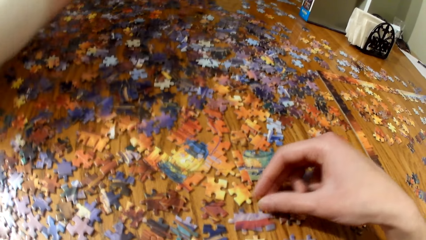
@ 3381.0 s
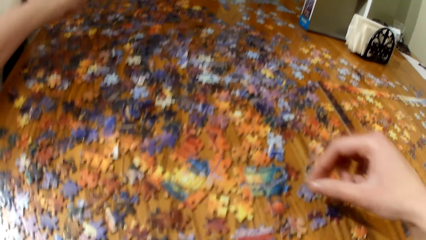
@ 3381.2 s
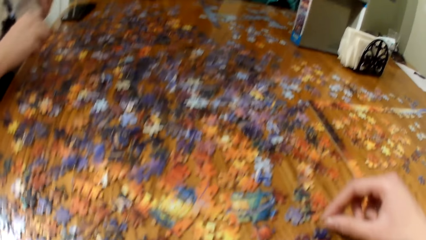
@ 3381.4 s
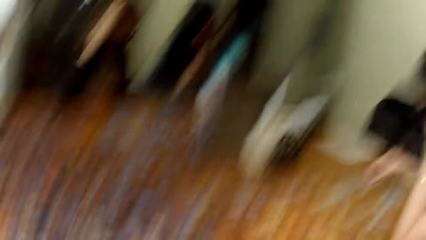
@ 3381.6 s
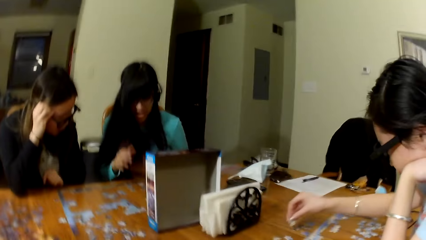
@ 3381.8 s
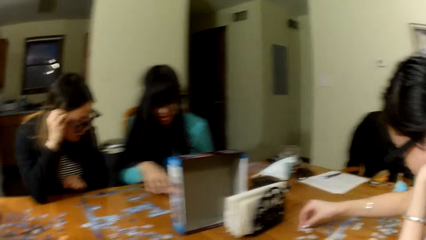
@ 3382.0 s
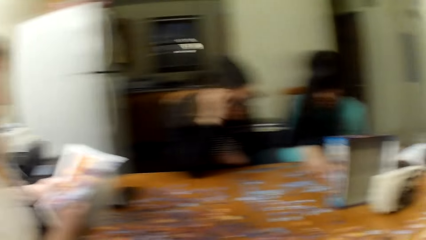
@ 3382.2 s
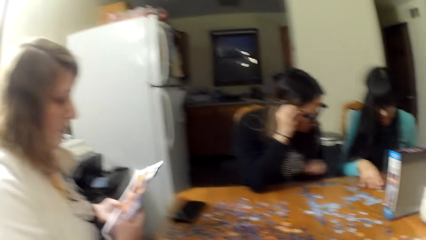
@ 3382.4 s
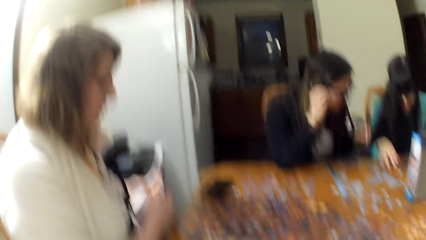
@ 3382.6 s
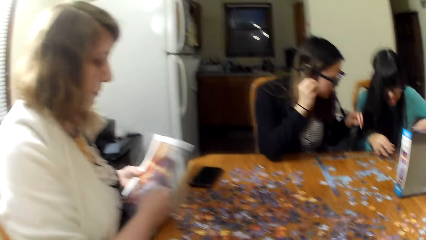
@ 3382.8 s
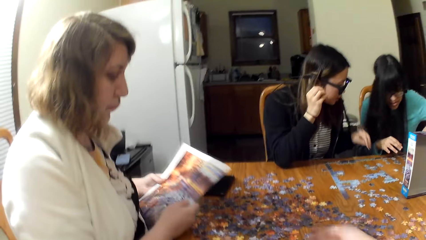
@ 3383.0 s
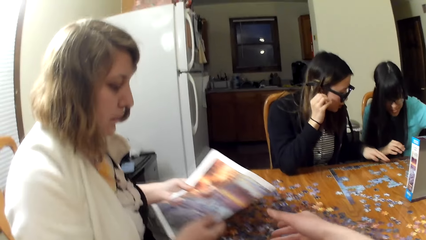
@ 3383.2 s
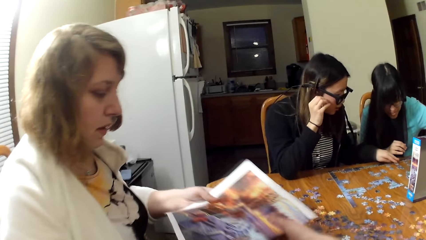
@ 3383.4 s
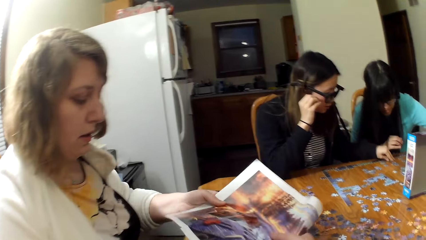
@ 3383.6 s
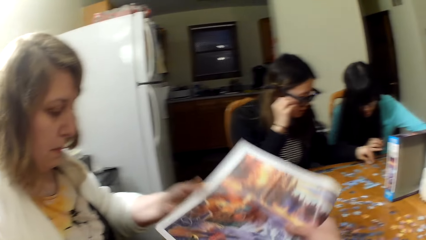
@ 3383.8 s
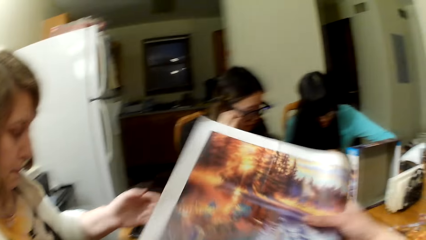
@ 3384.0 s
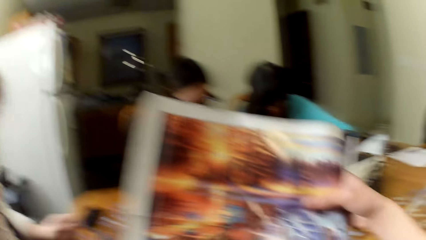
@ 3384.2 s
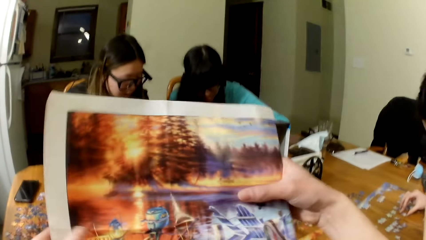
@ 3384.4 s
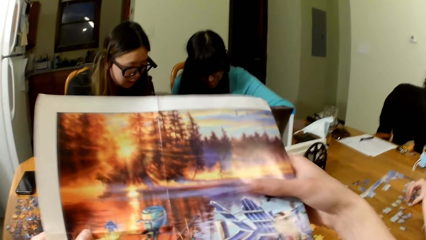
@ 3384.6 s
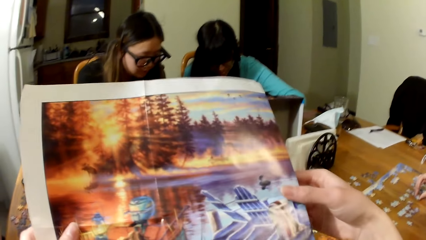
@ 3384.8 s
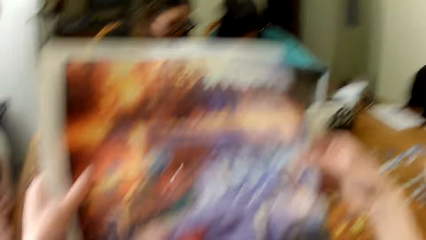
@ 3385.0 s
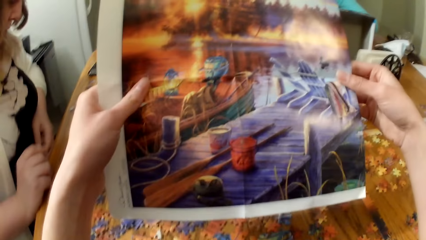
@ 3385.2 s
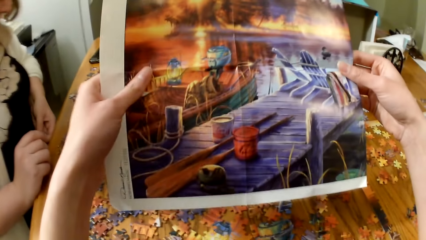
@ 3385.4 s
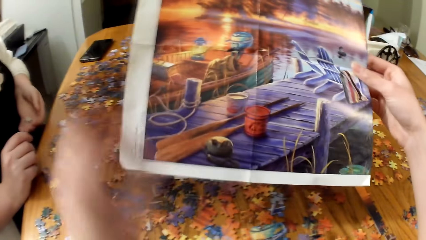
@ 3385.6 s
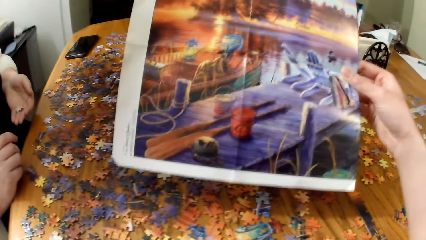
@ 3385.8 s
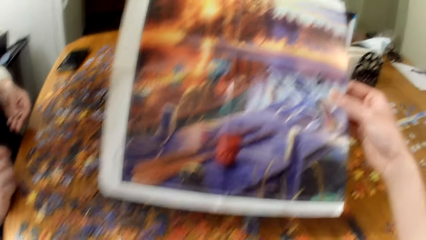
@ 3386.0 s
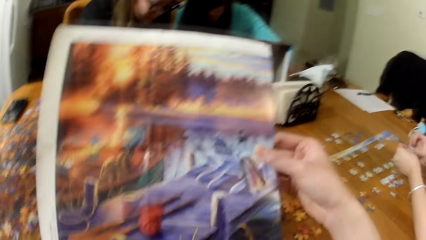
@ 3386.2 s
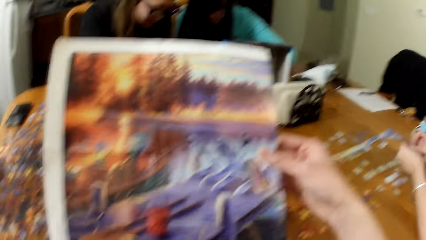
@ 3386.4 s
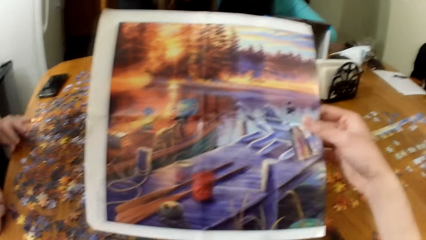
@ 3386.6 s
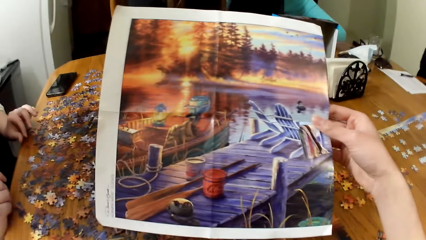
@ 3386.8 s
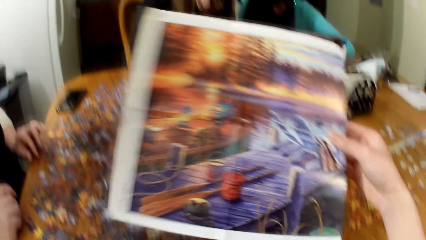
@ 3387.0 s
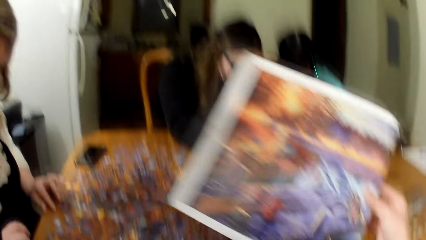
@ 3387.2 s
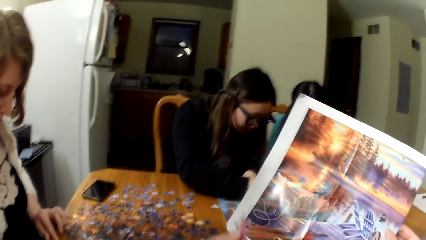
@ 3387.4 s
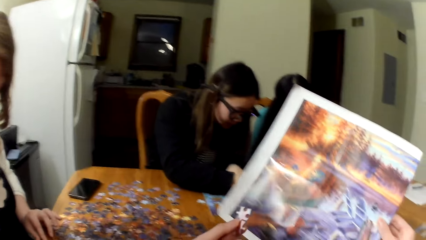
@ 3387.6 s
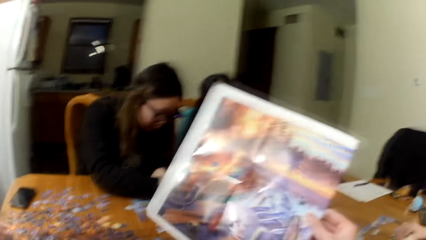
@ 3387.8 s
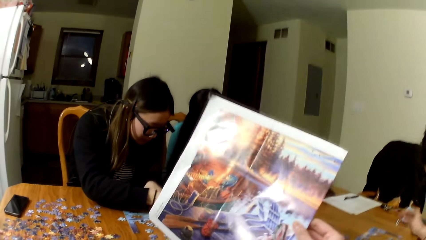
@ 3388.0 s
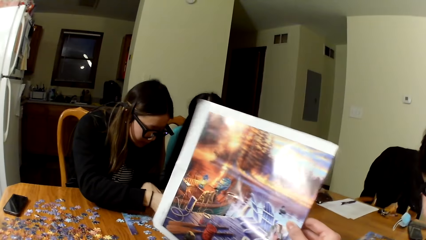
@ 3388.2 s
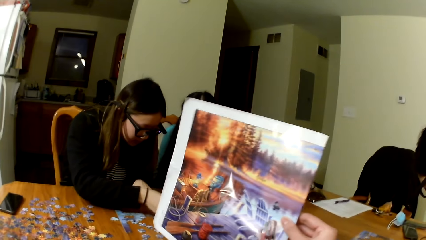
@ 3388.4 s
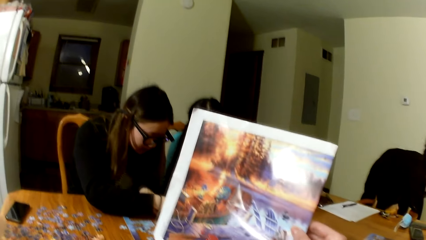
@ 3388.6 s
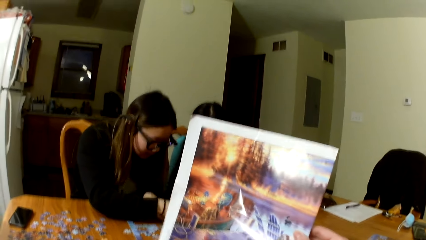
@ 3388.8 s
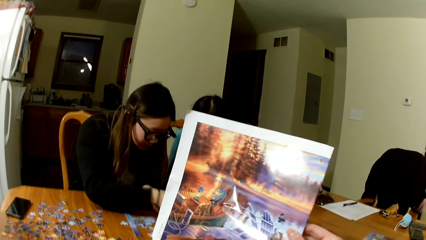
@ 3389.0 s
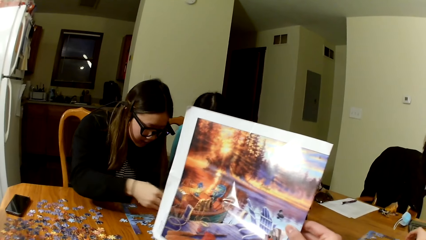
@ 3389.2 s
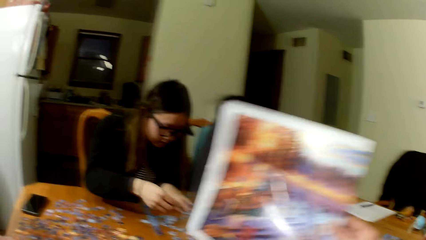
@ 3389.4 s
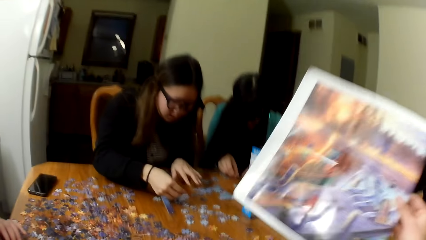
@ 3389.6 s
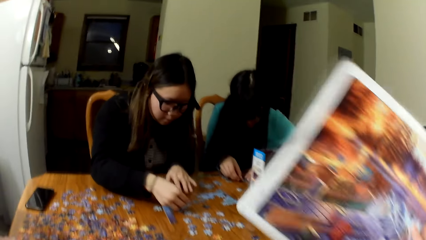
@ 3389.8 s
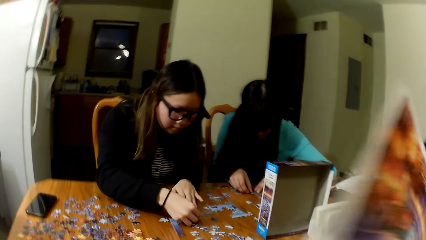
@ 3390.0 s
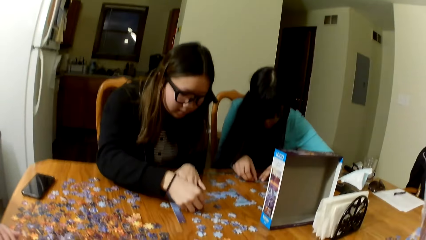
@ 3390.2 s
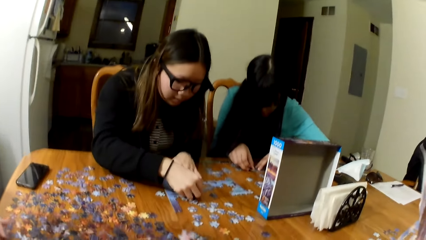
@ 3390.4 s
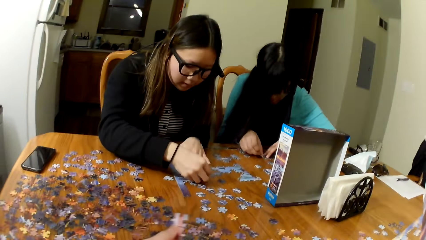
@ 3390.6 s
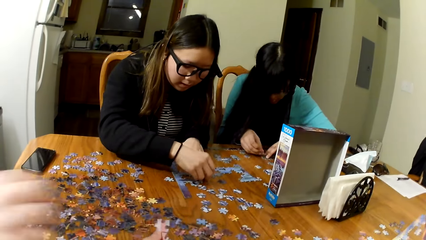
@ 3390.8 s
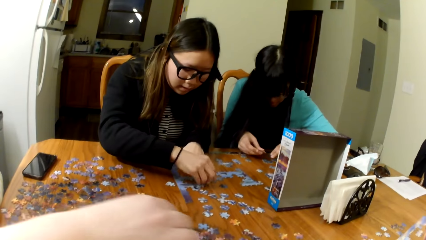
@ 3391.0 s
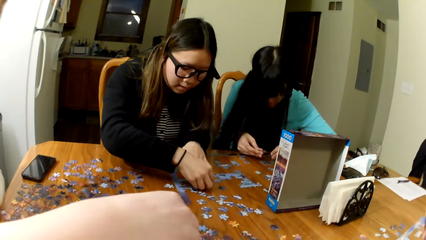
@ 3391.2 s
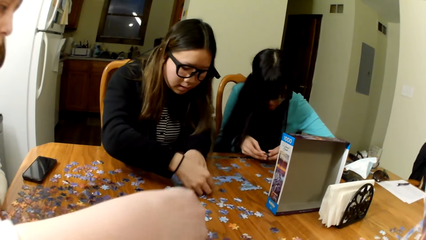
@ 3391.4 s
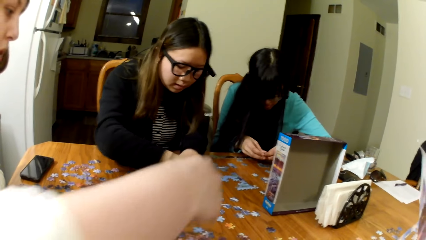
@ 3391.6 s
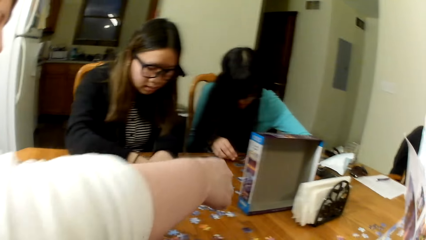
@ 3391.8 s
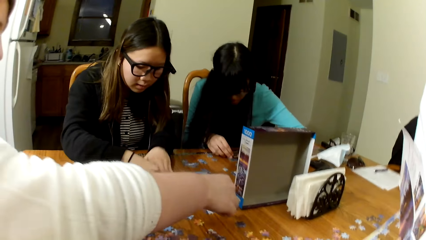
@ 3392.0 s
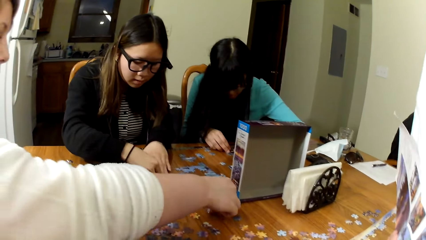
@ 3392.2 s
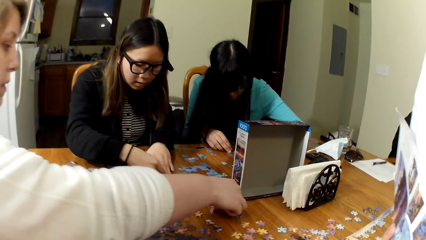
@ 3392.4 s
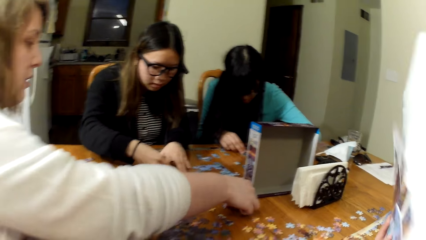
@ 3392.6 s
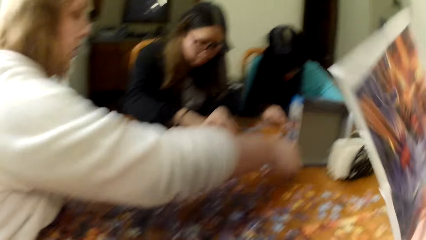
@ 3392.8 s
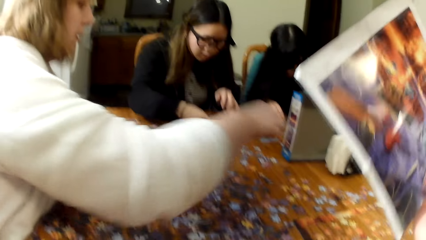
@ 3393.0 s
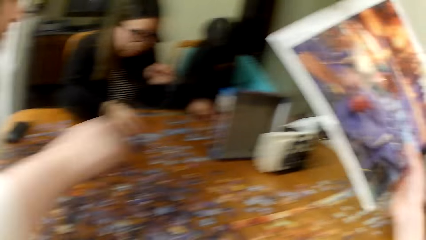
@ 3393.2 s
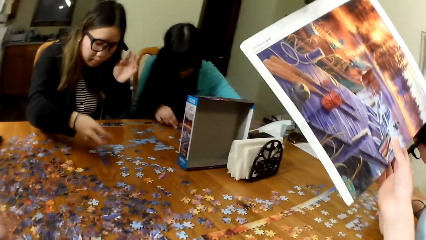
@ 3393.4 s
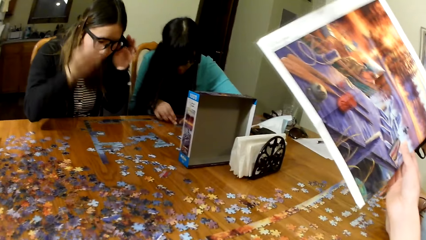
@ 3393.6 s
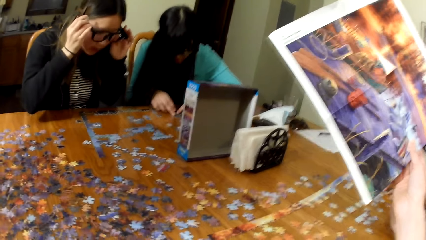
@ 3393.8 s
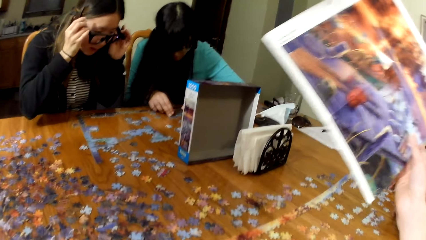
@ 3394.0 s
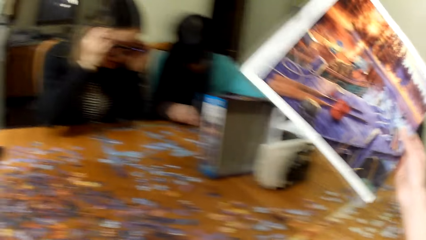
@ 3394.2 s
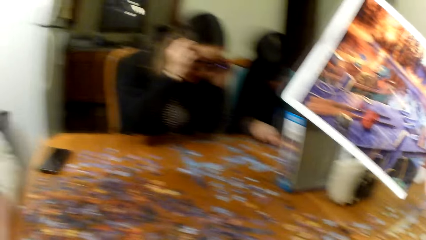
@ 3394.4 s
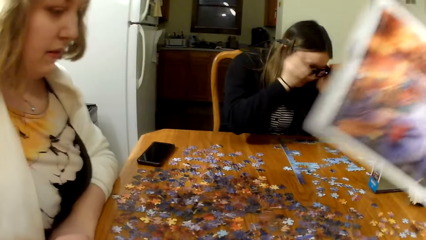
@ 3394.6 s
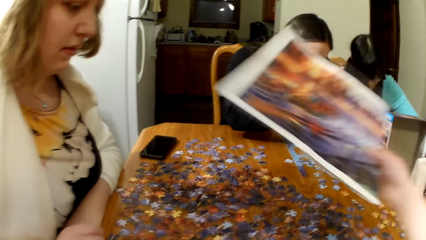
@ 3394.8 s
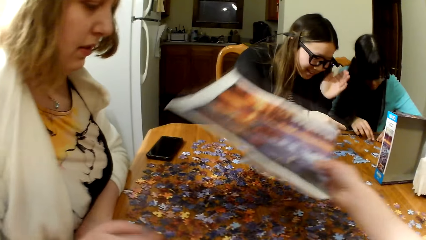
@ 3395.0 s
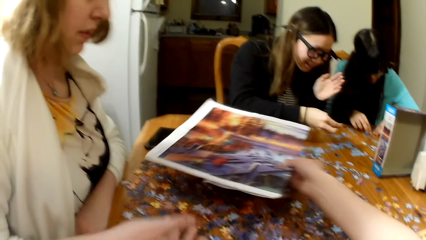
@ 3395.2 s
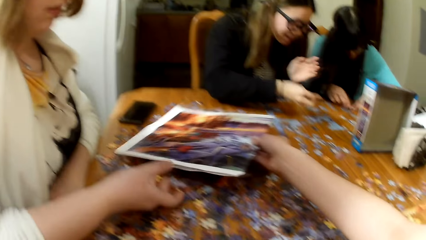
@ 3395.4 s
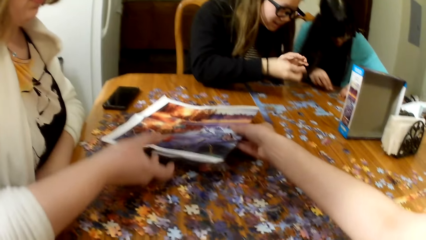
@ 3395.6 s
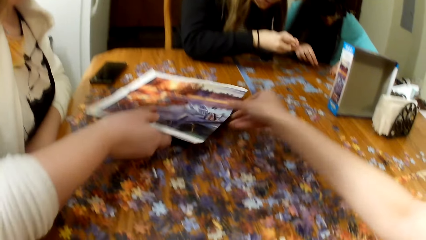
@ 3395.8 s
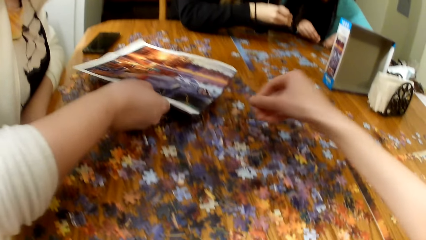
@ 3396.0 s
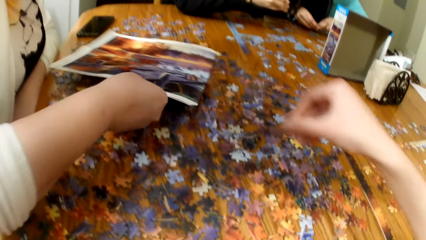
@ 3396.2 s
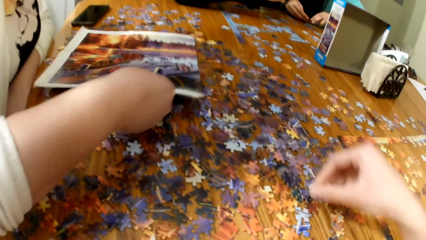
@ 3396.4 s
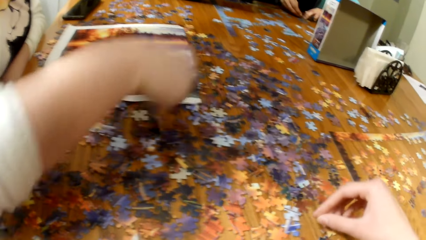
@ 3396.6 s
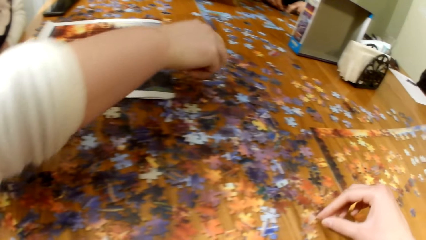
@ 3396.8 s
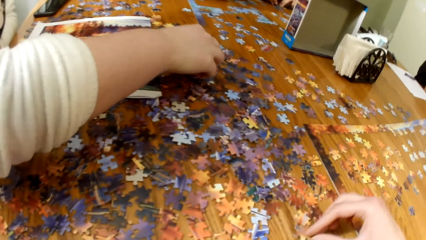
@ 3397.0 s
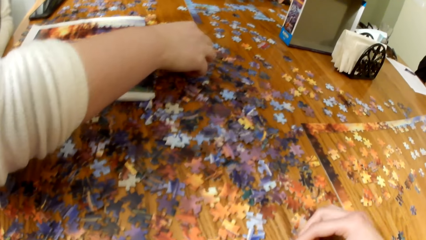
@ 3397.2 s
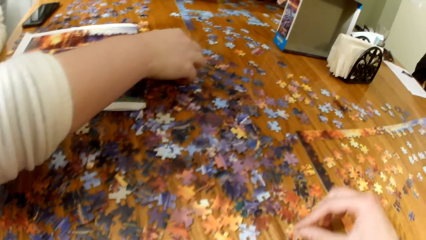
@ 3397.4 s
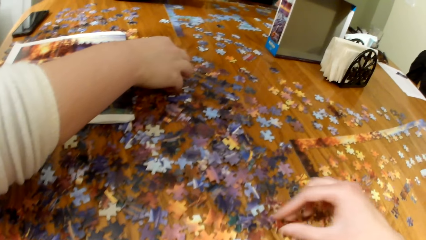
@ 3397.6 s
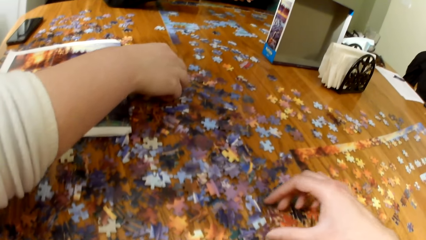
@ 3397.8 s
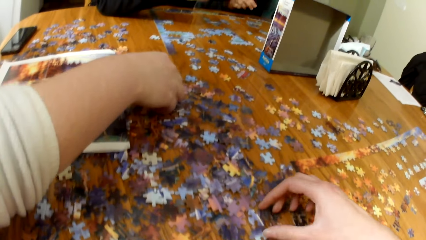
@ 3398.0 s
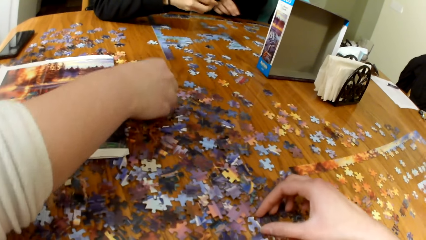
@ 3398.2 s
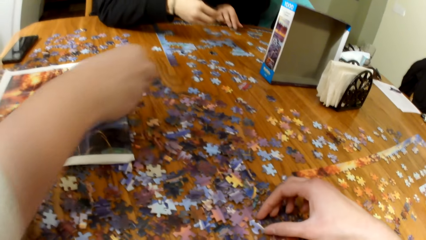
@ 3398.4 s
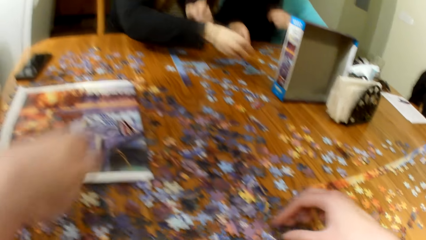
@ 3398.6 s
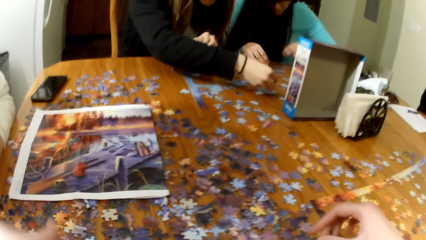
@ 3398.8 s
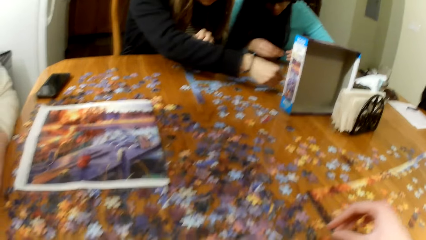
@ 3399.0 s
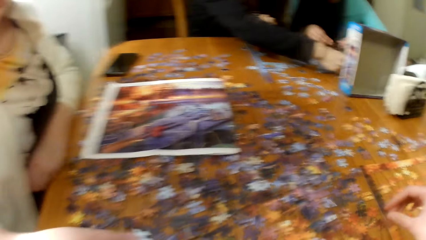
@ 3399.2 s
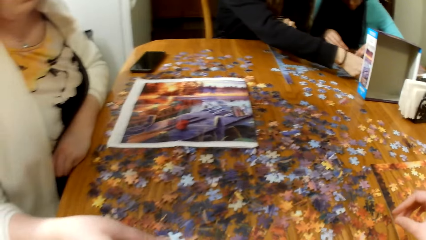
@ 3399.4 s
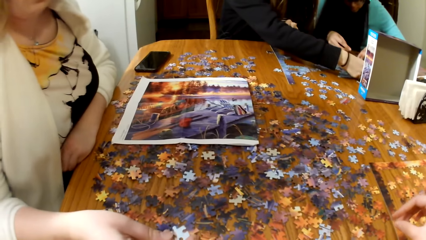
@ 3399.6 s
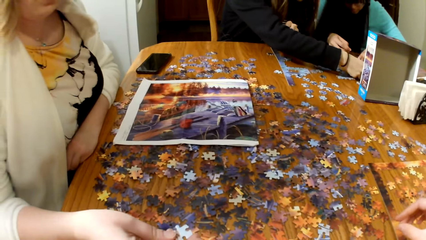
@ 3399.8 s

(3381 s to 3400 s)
A lady plays the jigsaw puzzle. The camera wearer takes the picture from a woman. They lift the puzzle board. Two other ladies play the jigsaw puzzle. Another lady plays the jigsaw puzzle. The camera wearer places the puzzle board on the table. That lady plays the jigsaw puzzle. The camera wearer plays the jigsaw puzzle.
